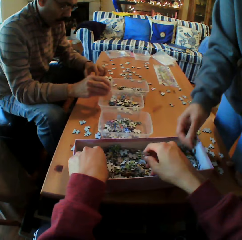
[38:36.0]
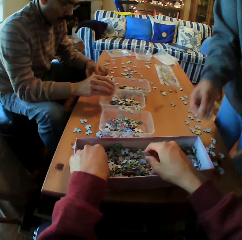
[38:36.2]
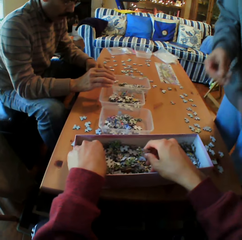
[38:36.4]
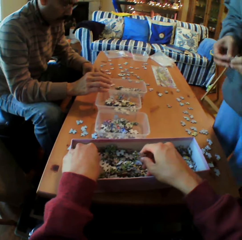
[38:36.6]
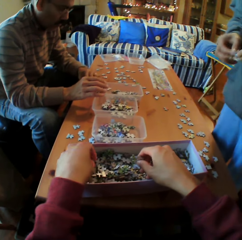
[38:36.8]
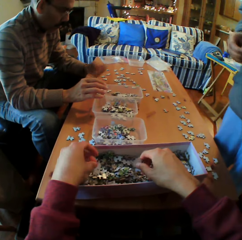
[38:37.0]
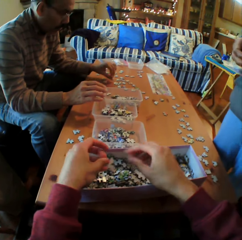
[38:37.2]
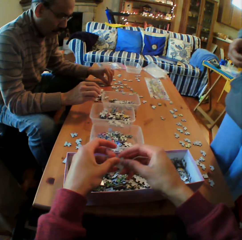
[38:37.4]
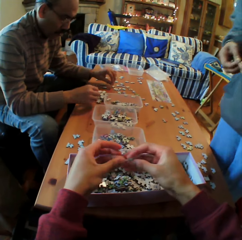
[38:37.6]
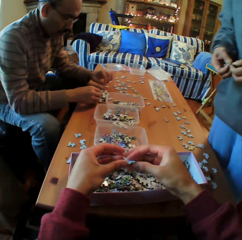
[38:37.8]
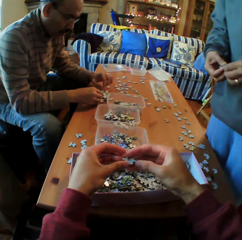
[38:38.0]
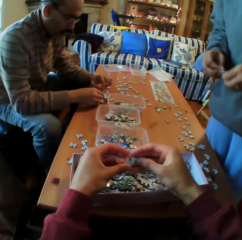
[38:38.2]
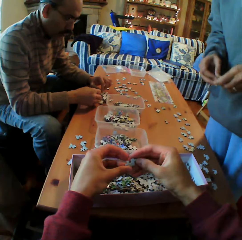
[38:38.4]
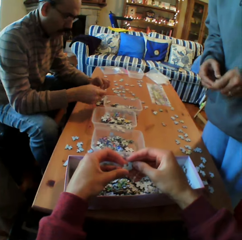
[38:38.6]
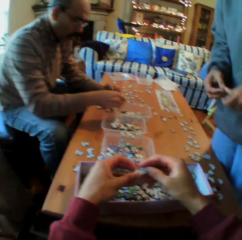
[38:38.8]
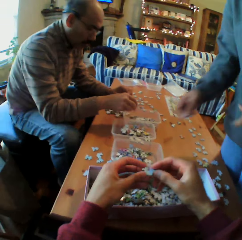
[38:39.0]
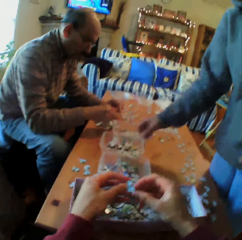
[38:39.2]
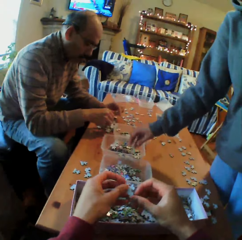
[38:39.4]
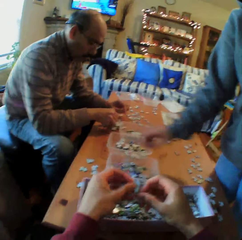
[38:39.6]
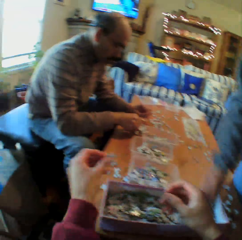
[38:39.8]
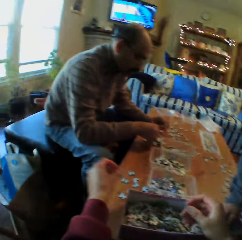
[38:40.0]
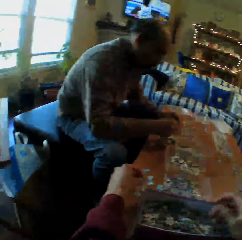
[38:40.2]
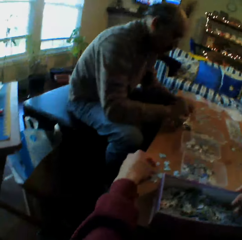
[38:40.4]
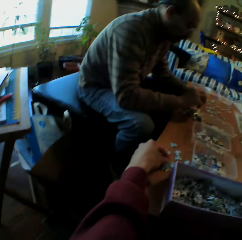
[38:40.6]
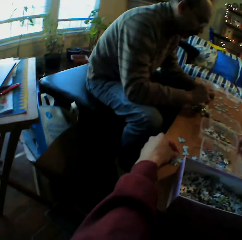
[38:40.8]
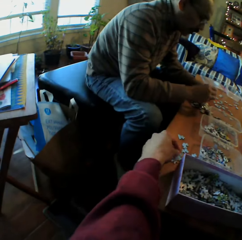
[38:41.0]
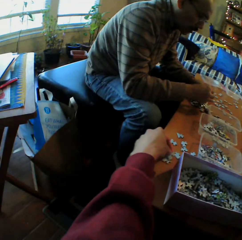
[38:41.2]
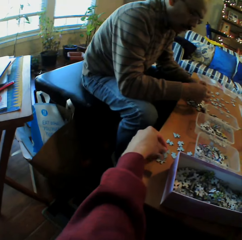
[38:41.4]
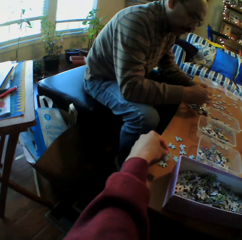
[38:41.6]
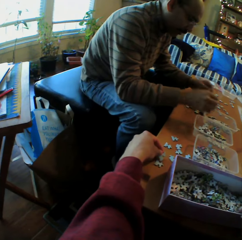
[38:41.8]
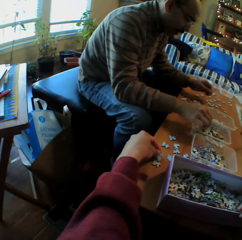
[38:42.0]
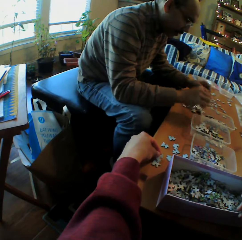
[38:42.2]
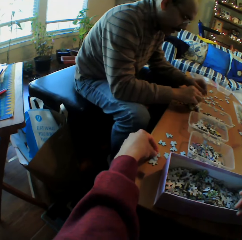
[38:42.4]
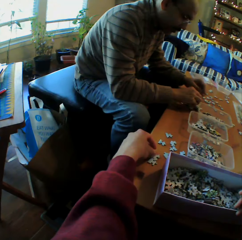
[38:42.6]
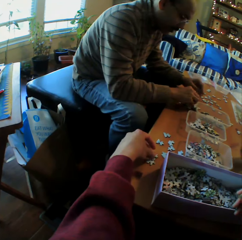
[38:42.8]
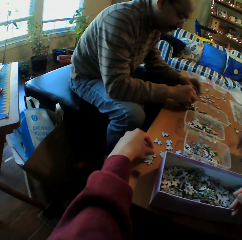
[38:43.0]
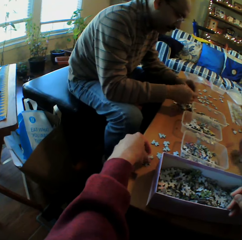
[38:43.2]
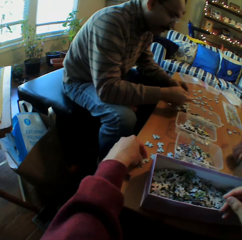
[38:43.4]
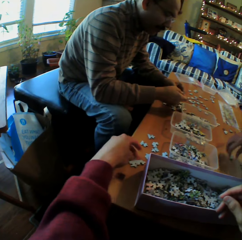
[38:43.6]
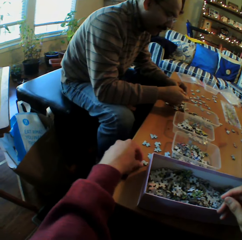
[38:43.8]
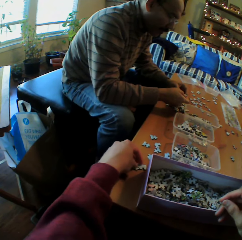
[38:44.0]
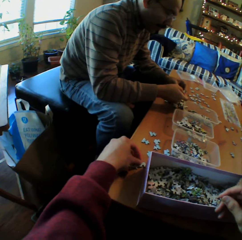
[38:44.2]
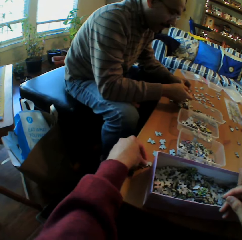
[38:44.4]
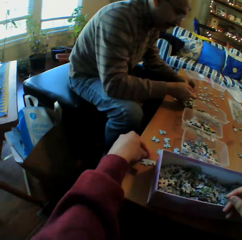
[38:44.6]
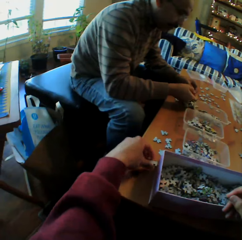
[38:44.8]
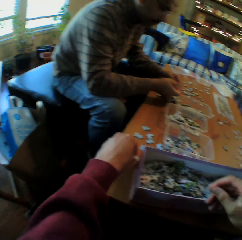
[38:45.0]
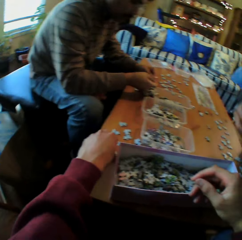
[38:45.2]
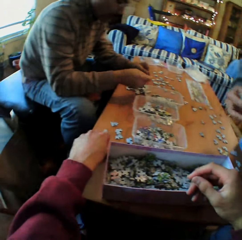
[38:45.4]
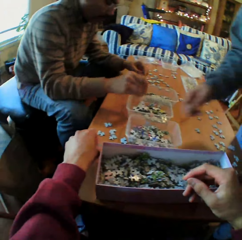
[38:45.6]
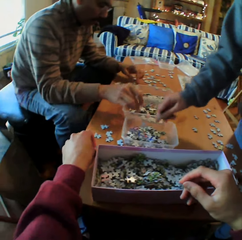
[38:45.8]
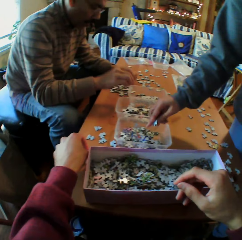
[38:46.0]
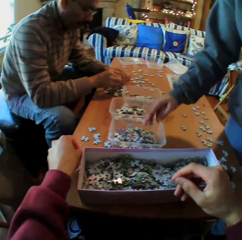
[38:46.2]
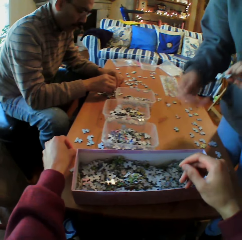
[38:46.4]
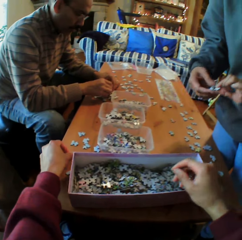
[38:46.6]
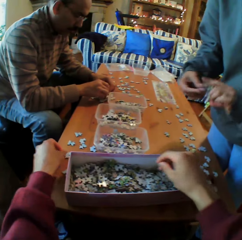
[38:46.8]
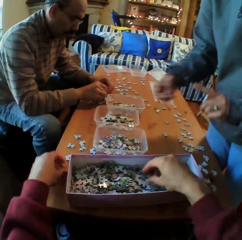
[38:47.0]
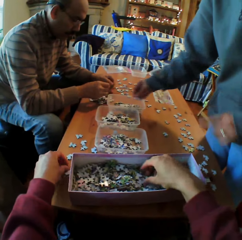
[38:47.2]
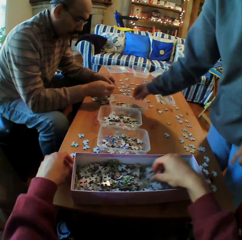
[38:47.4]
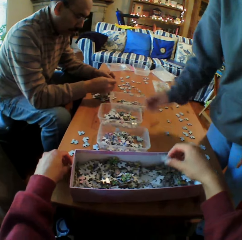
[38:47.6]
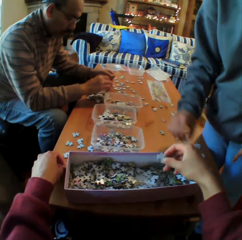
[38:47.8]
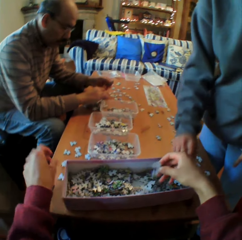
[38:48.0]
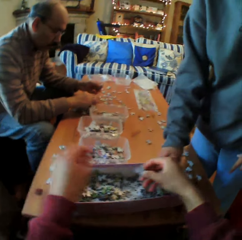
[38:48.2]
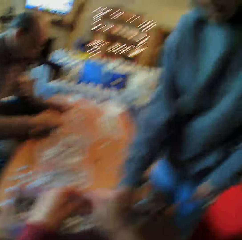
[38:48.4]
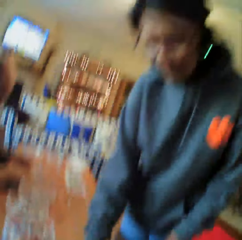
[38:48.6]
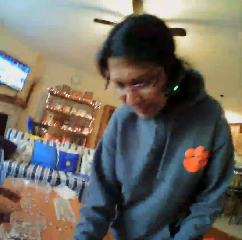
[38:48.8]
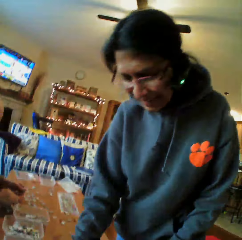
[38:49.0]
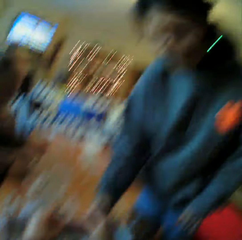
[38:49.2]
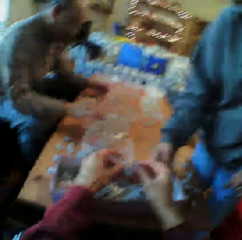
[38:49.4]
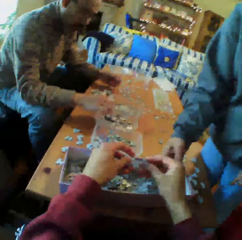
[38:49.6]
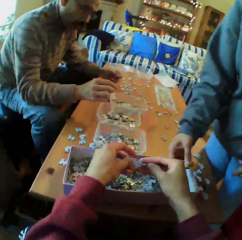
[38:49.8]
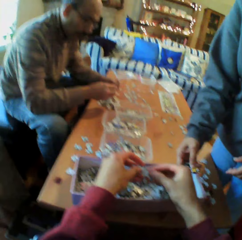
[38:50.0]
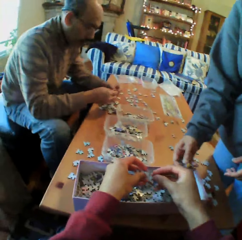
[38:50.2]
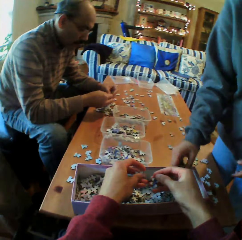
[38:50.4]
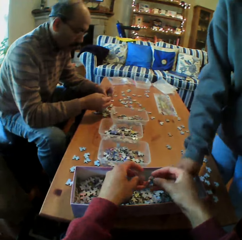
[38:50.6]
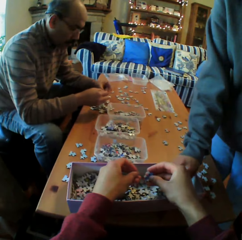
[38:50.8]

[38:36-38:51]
A man puts the papers in the dish. A woman converses. The camera wearer puts the pieces of paper in the dish. They put the paper on the table. They look at the papers on the table. The man puts the papers or puzzle pieces in the dish. The woman puts the pieces of paper in the dish. The camera wearer picks up the pieces of paper. They look at the woman.

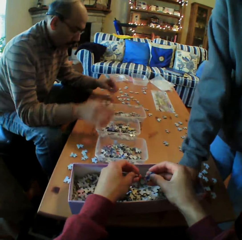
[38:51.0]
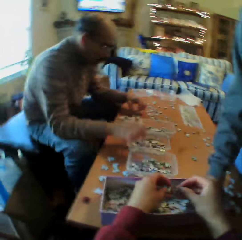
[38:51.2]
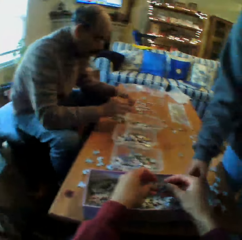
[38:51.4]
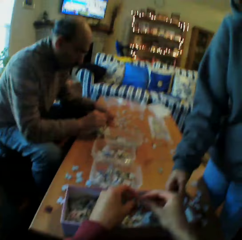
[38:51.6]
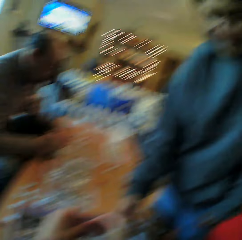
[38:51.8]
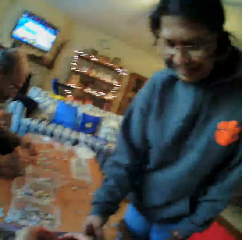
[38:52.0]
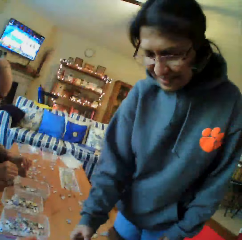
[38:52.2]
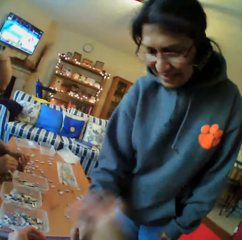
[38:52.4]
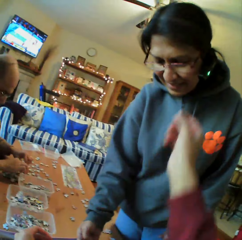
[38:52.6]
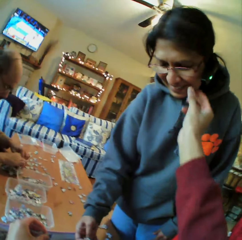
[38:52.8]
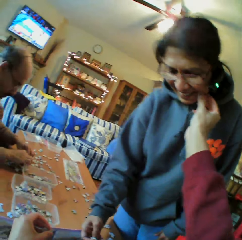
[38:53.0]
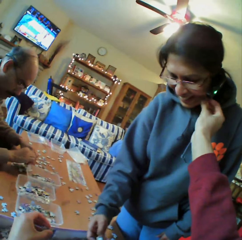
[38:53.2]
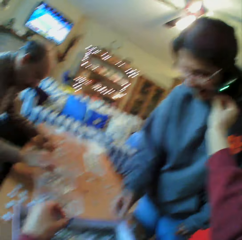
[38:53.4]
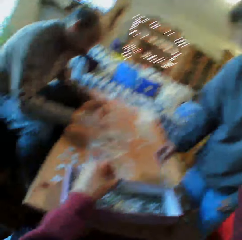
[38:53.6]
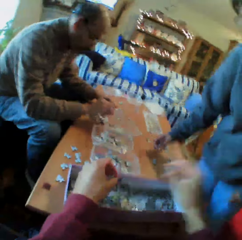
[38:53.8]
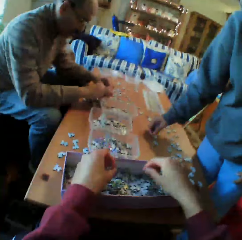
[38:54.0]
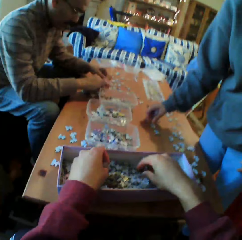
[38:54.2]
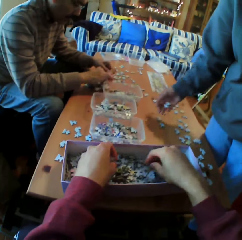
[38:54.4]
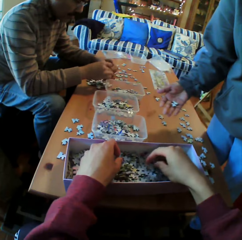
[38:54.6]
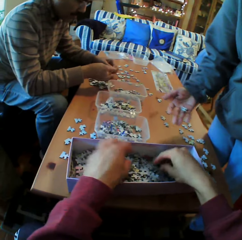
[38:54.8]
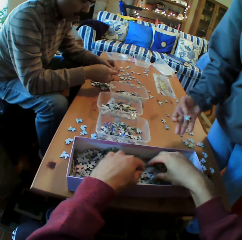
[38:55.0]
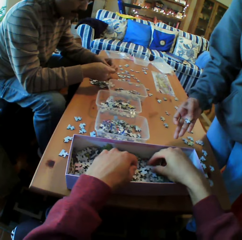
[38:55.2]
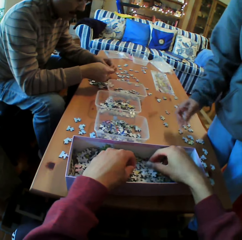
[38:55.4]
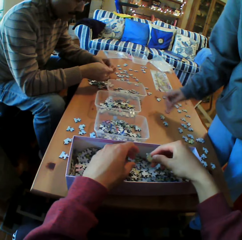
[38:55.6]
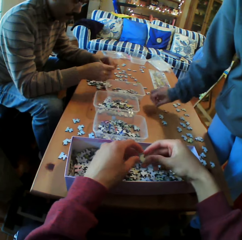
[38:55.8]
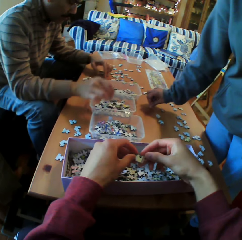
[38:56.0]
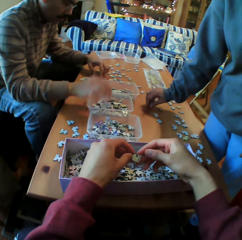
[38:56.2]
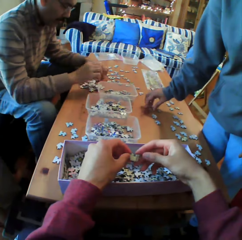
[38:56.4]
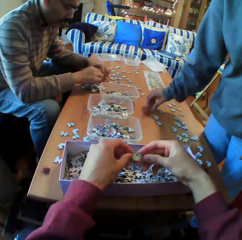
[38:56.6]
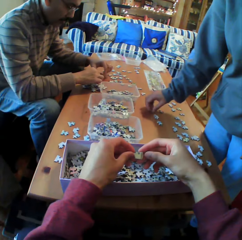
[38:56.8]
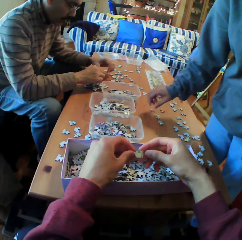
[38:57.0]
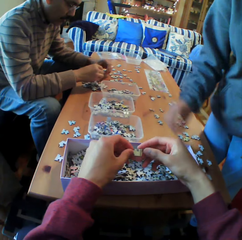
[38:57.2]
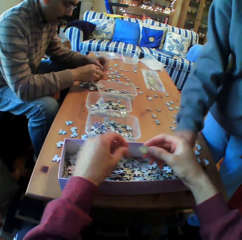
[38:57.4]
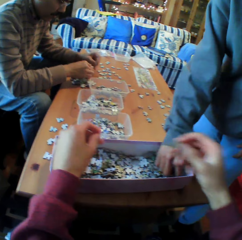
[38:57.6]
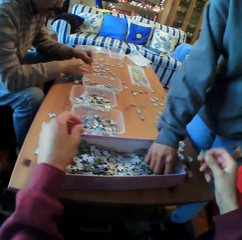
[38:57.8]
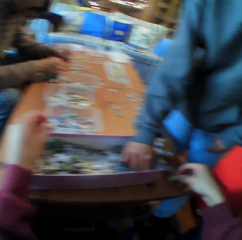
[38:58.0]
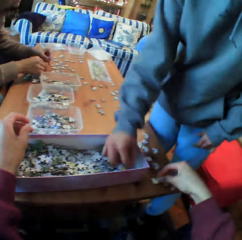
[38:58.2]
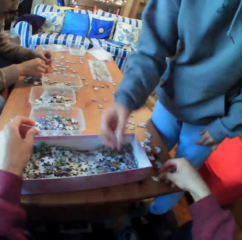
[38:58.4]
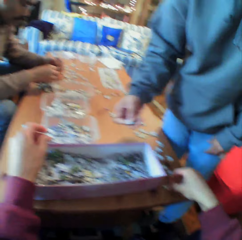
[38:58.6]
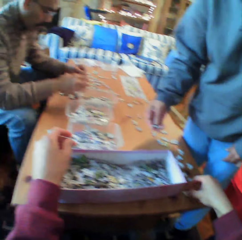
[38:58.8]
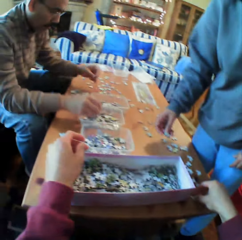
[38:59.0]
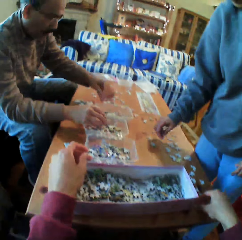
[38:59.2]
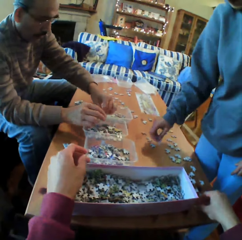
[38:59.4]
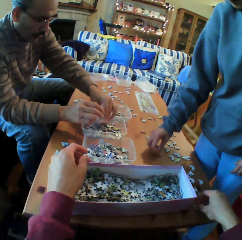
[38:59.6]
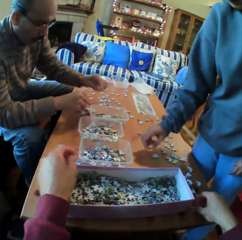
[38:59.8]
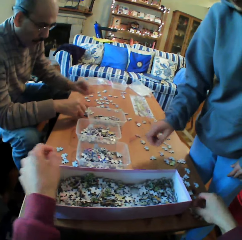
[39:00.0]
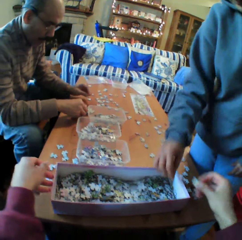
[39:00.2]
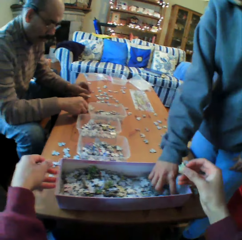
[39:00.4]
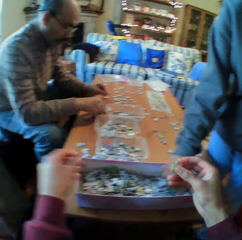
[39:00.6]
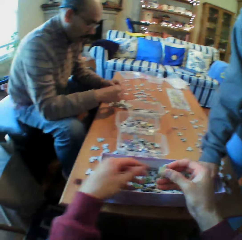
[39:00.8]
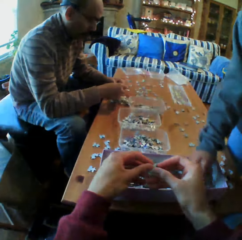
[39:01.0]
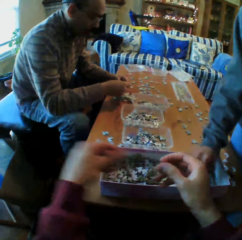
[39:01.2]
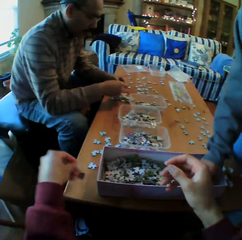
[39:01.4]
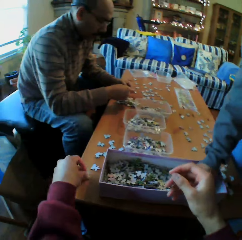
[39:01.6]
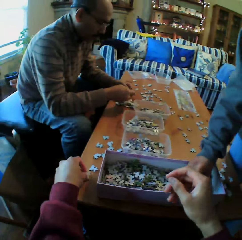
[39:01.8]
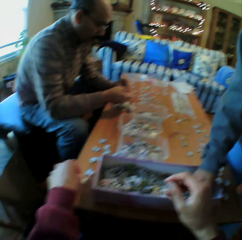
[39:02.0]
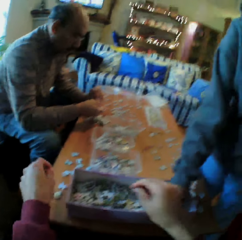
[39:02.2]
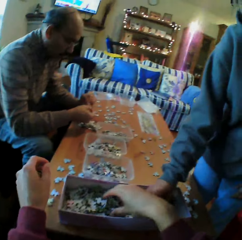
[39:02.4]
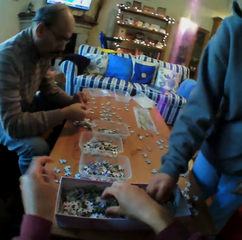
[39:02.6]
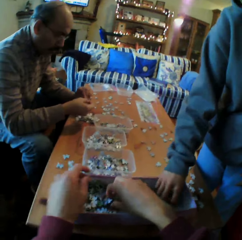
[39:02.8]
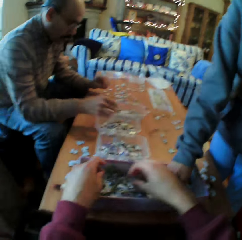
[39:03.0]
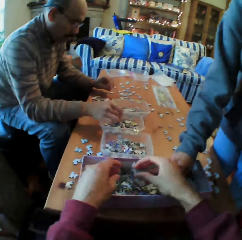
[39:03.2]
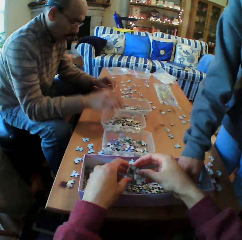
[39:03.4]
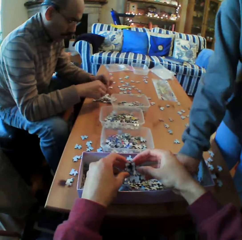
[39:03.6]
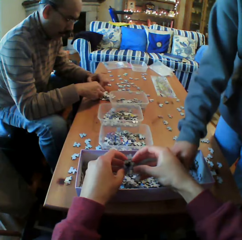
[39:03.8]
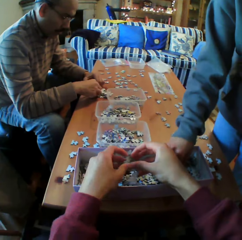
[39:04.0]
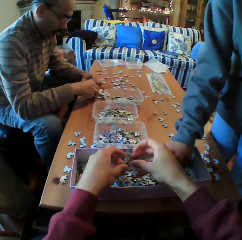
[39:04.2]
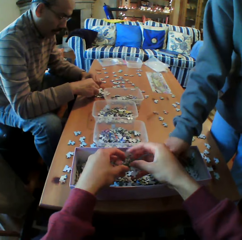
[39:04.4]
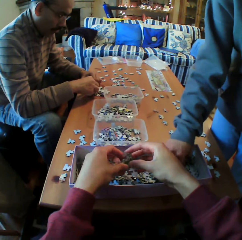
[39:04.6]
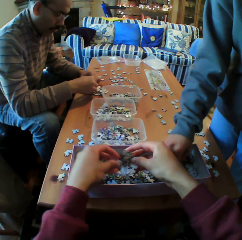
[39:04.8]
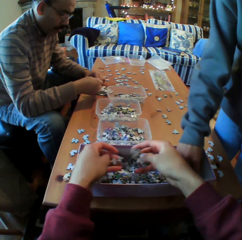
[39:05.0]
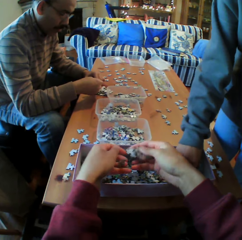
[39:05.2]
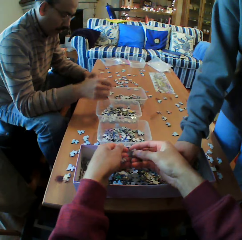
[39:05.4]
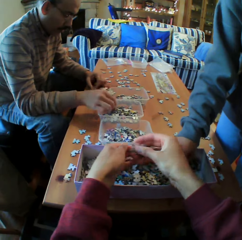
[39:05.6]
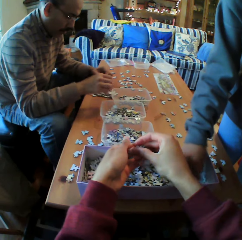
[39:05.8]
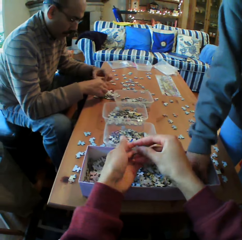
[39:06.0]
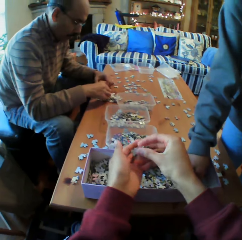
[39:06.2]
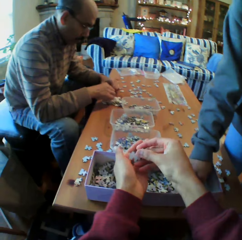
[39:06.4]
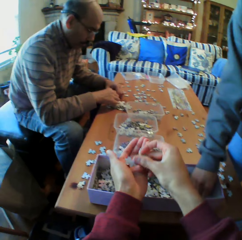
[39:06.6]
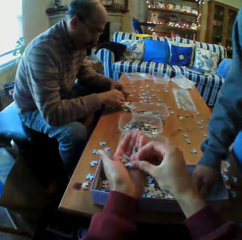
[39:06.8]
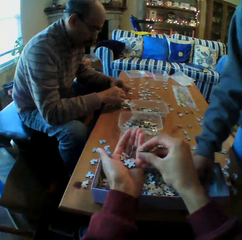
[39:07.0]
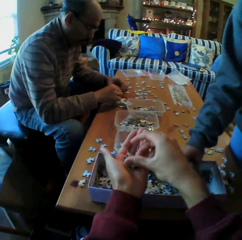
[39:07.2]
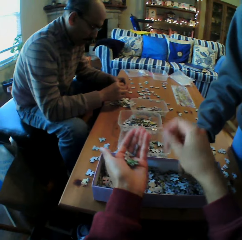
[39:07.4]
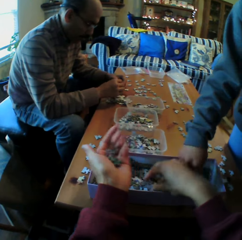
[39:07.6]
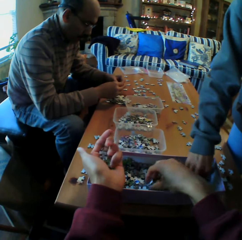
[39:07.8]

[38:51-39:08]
The man puts the pieces of paper in the dish. The camera wearer chooses the puzzle pieces. They touch the woman. They talk. The woman converses with the camera wearer. The camera wearer picks up the pieces of paper from the table. The man puts the pieces of paper in the dish. The woman picks the papers from the box. She picks the papers from the box again. The camera wearer puts the paper on the table. They pick up the papers on the box. The woman picks the papers from the box. The man puts the papers in the dish.
